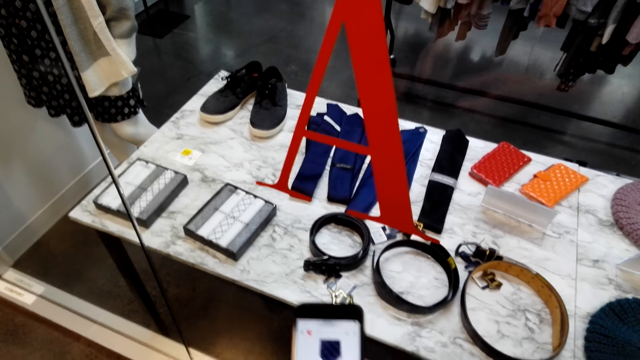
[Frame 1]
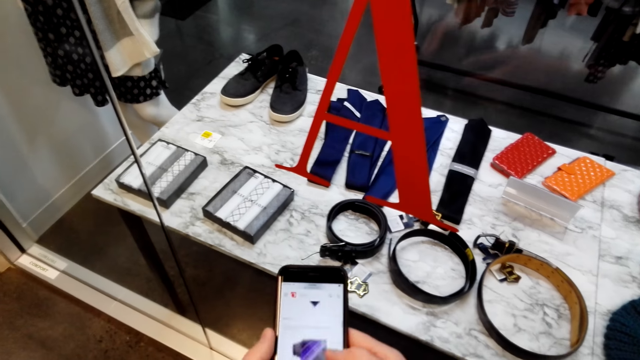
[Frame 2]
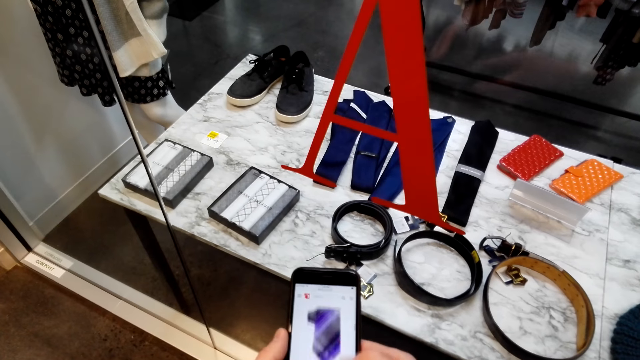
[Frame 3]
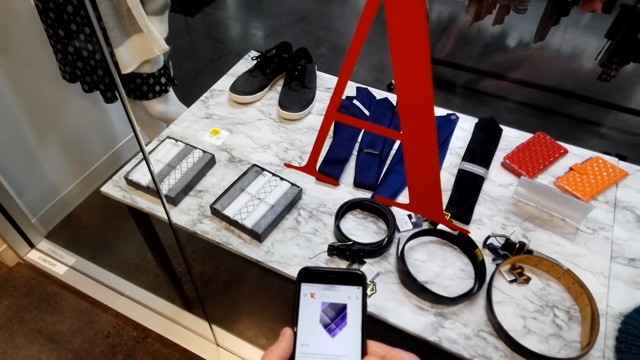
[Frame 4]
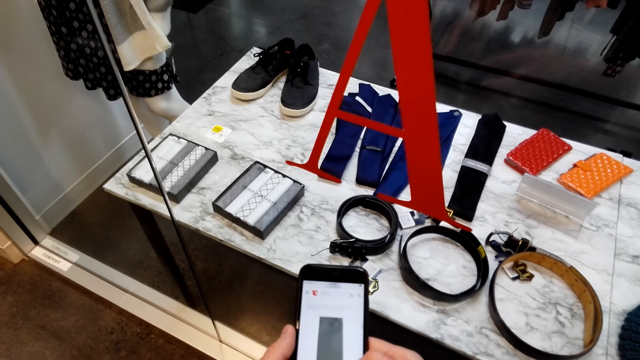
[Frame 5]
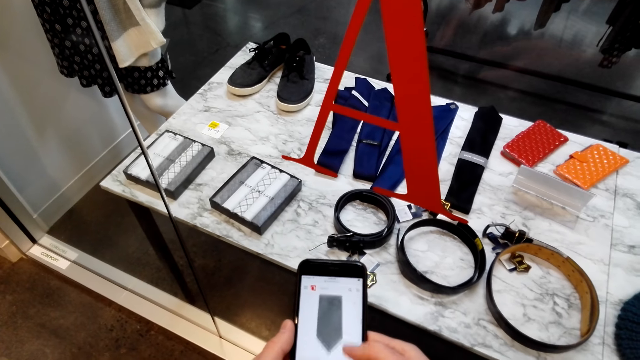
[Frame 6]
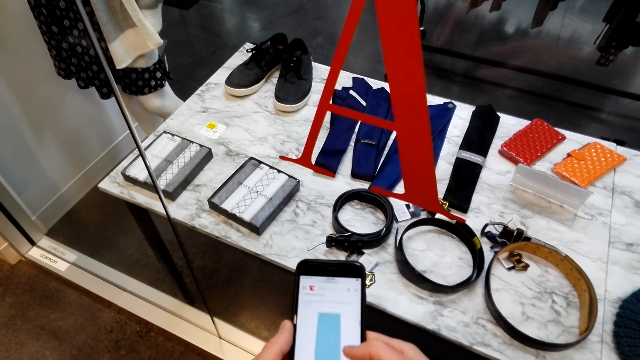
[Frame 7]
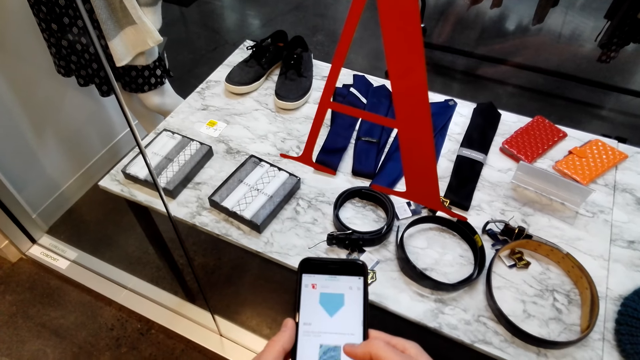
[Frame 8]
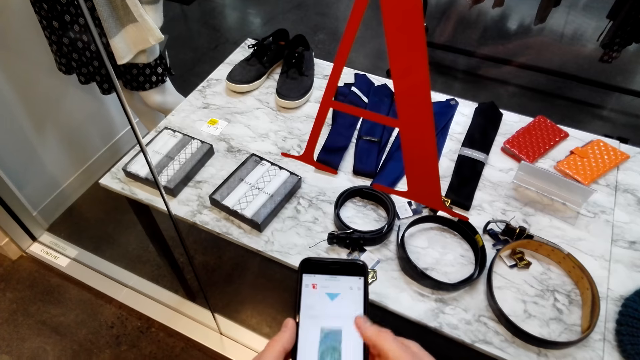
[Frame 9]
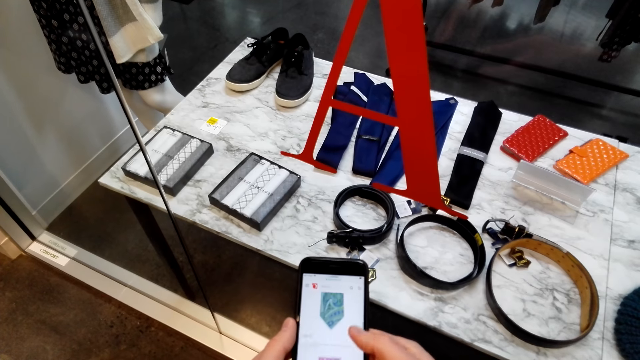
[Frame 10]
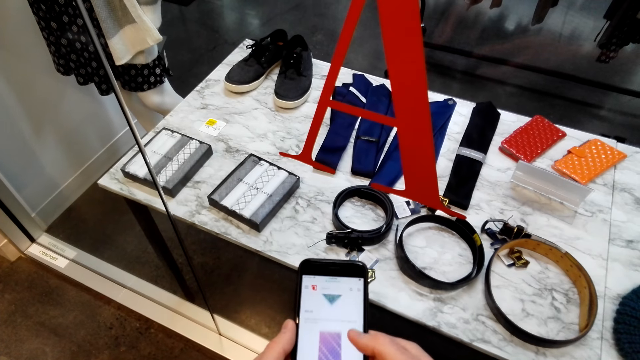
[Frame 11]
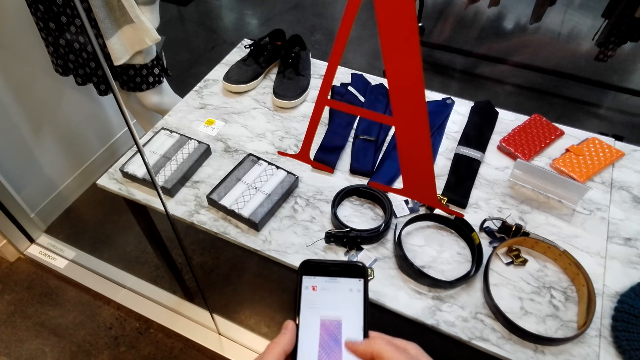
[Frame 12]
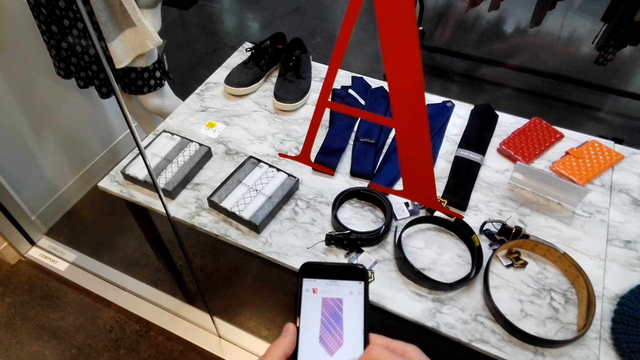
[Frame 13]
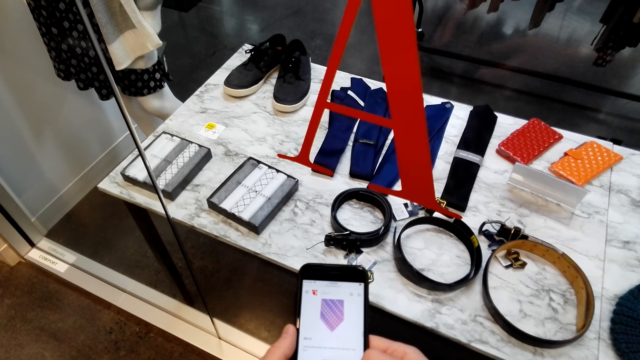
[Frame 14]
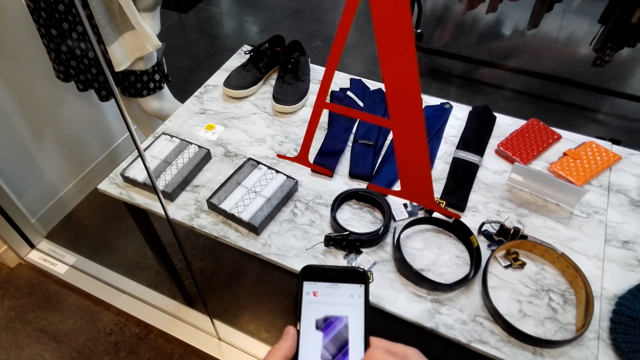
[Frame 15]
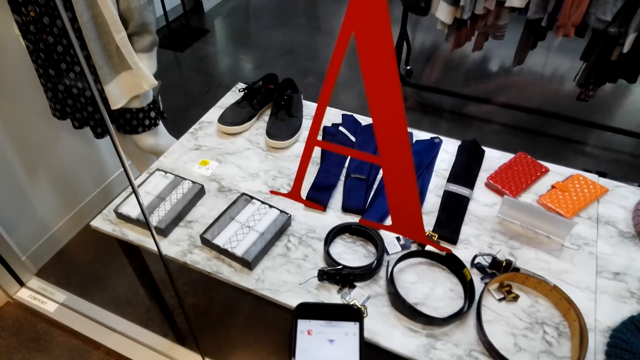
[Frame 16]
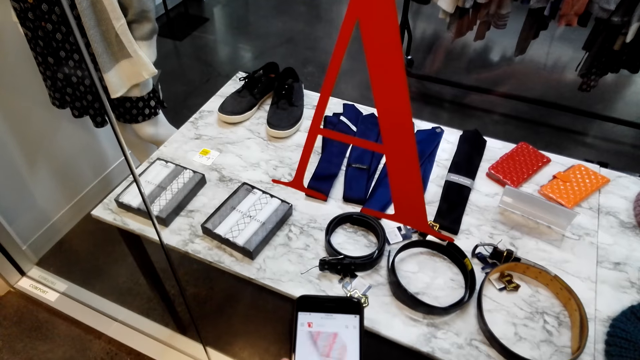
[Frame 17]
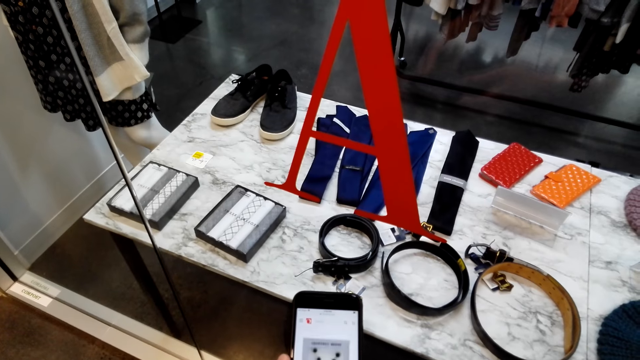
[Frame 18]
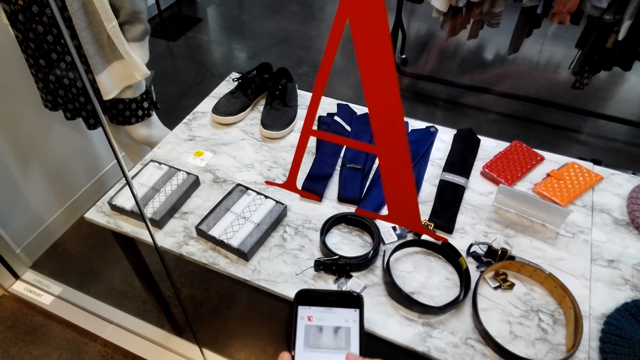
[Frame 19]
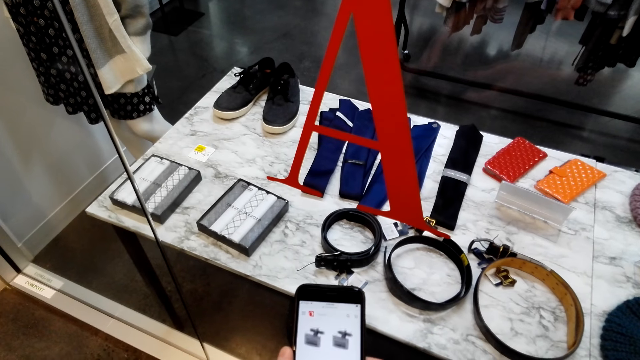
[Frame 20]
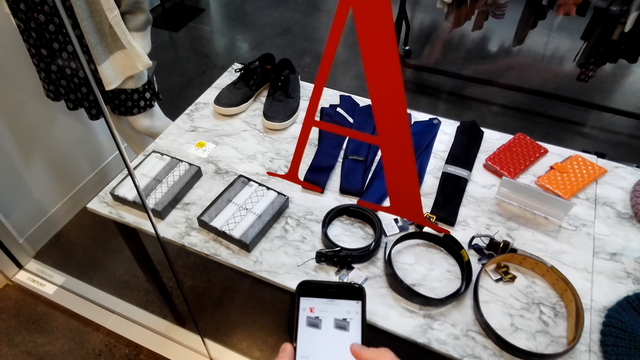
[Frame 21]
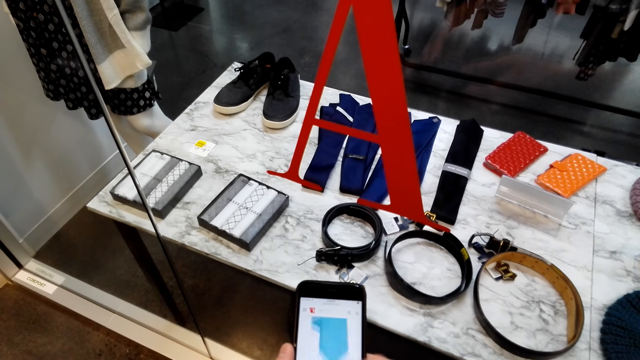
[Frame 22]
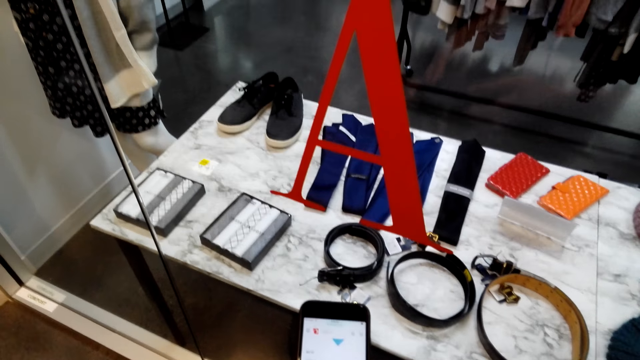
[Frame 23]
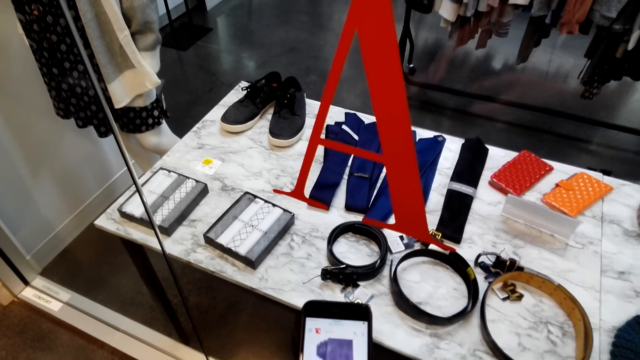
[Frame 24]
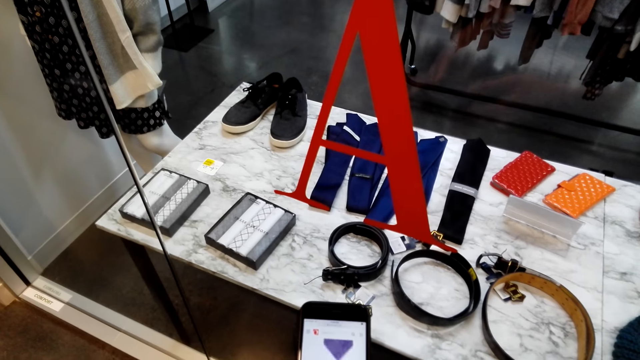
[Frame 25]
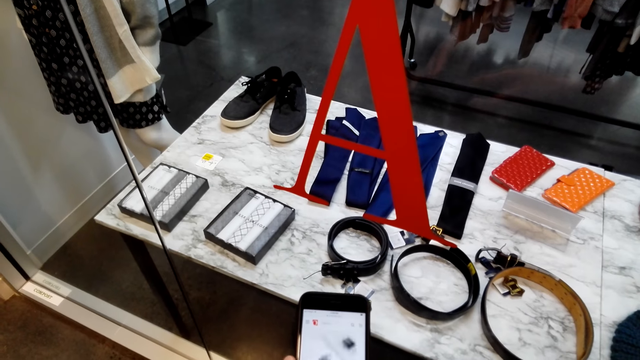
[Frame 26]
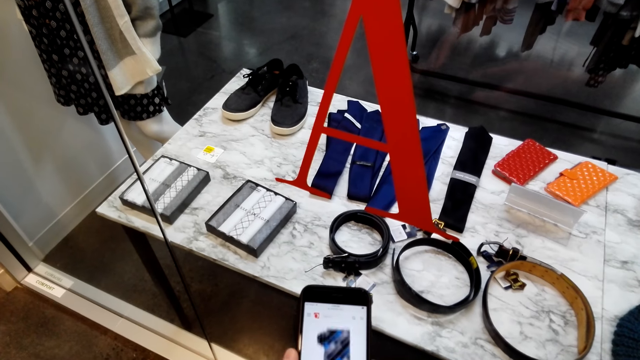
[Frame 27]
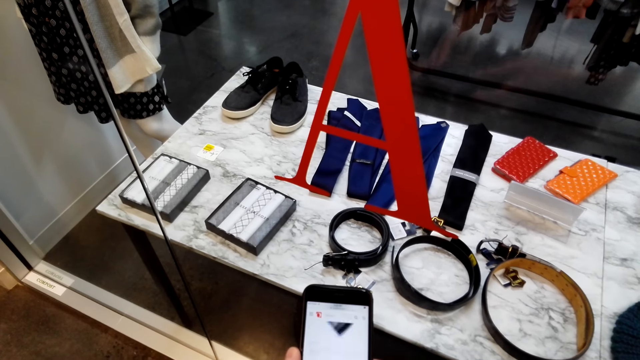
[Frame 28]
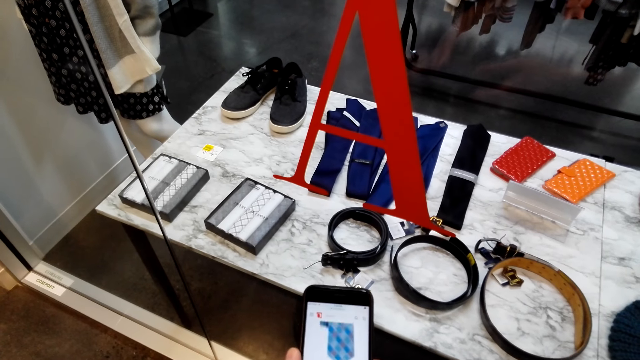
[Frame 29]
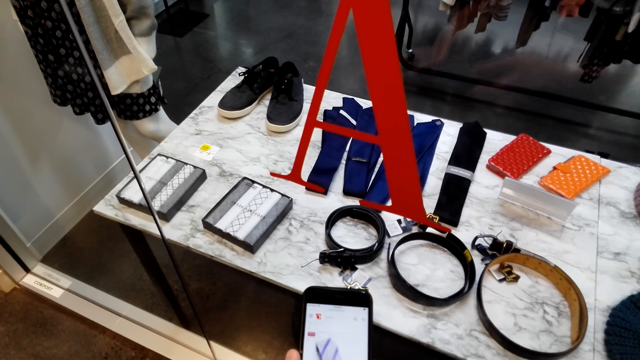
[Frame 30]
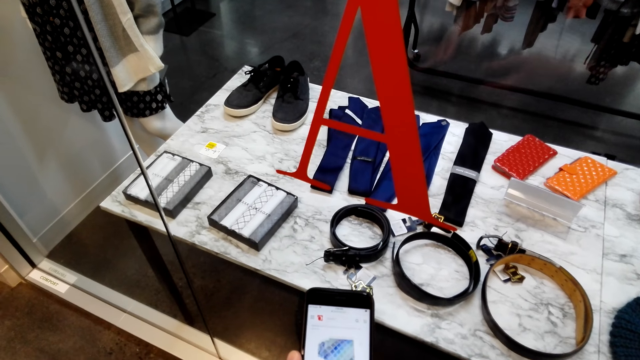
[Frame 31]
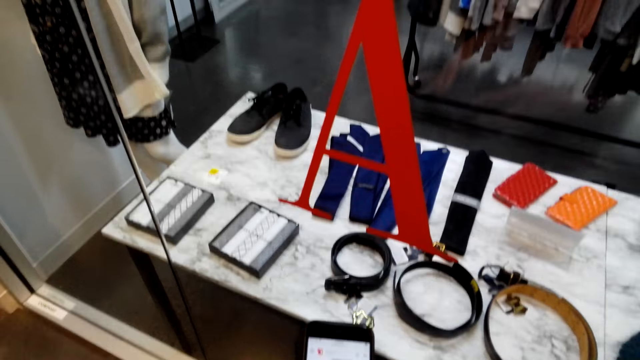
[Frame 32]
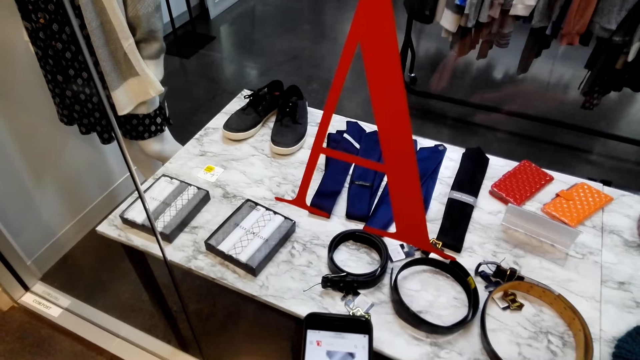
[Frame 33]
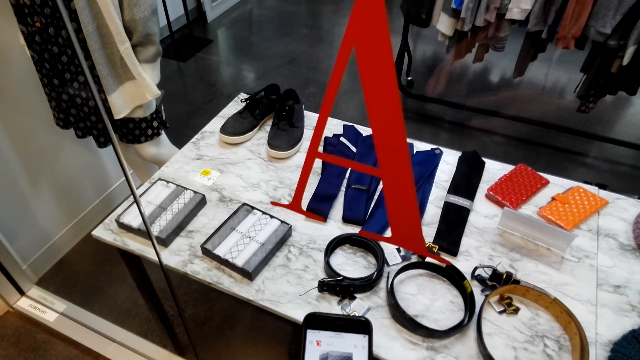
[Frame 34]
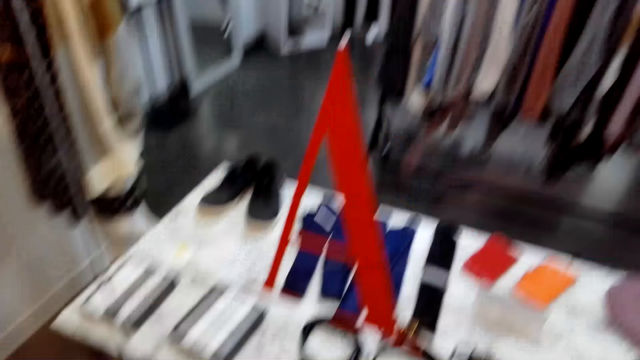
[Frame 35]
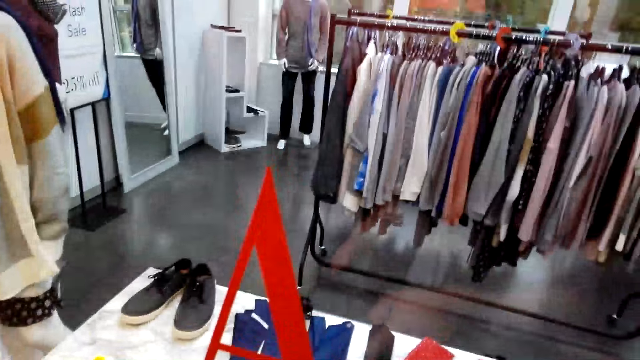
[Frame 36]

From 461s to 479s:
The camera wearer converses with a woman. They operate the phone. The woman converses with the camera wearer. The camera wearer converses with the woman. The woman converses with the camera wearer. The camera wearer converses with the woman. The woman converses with the camera wearer. The camera wearer converses with the woman.

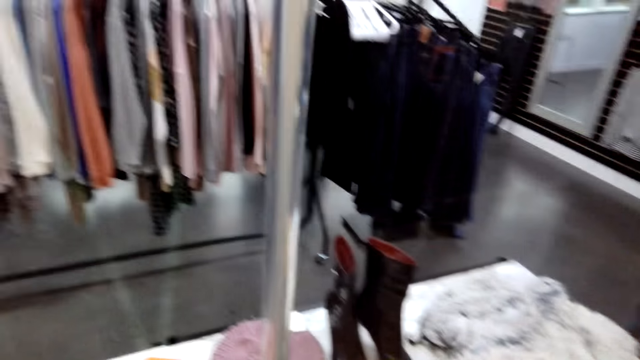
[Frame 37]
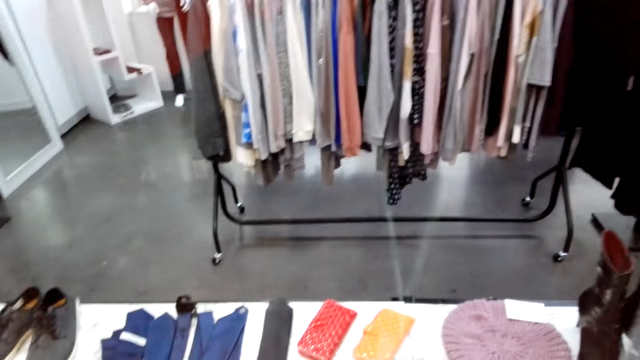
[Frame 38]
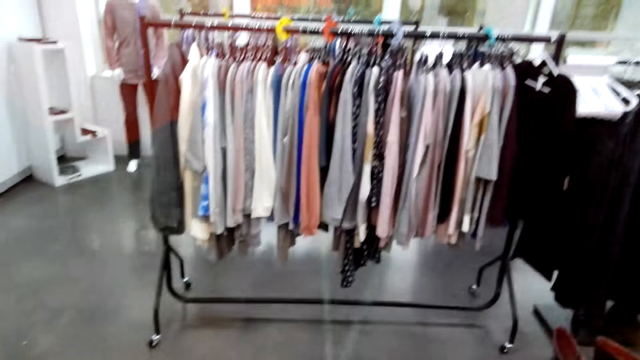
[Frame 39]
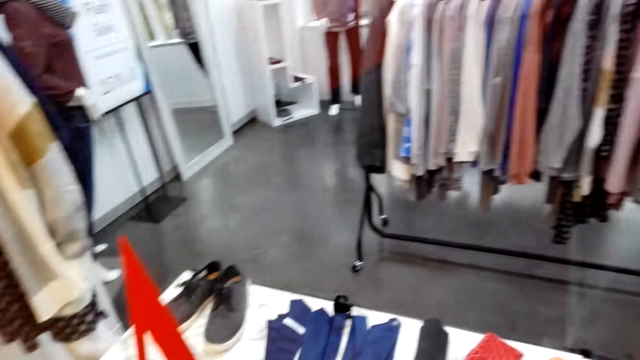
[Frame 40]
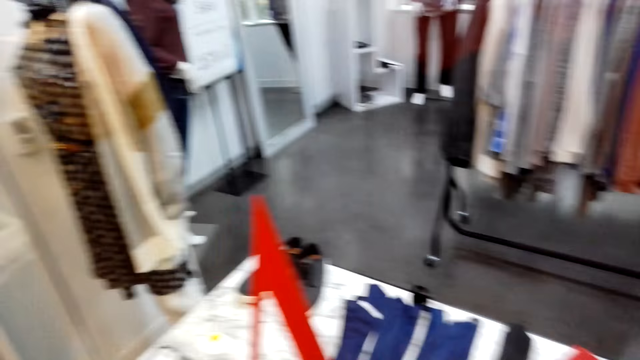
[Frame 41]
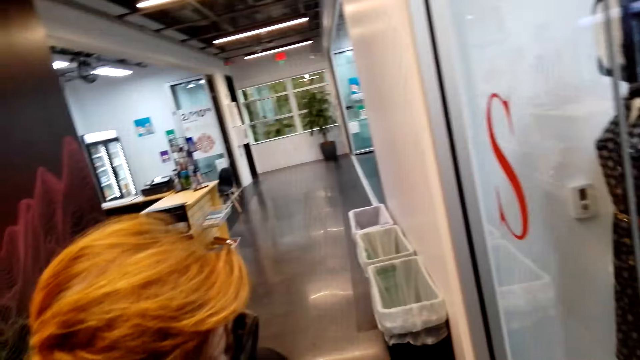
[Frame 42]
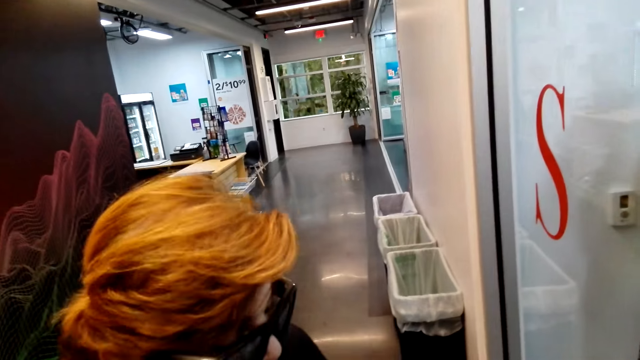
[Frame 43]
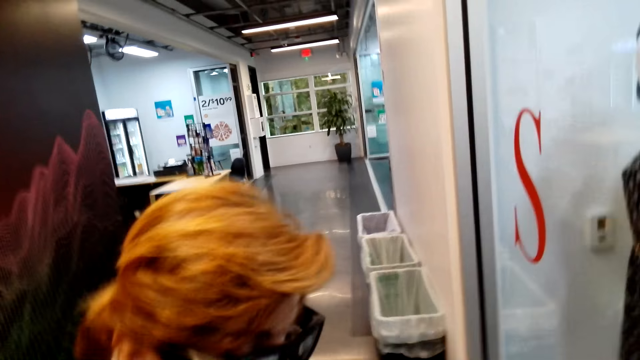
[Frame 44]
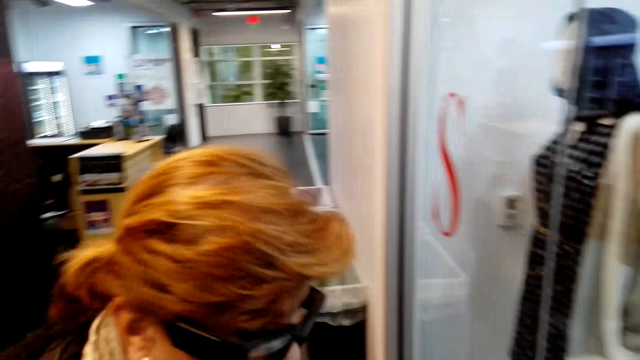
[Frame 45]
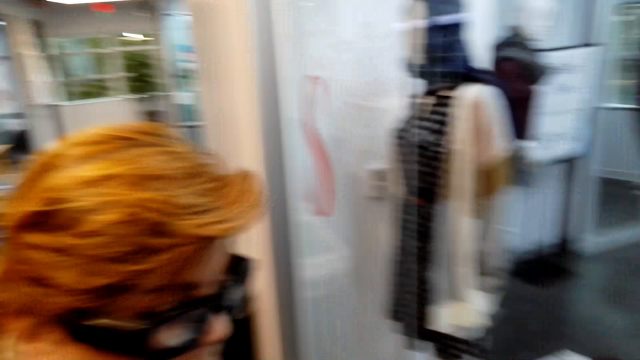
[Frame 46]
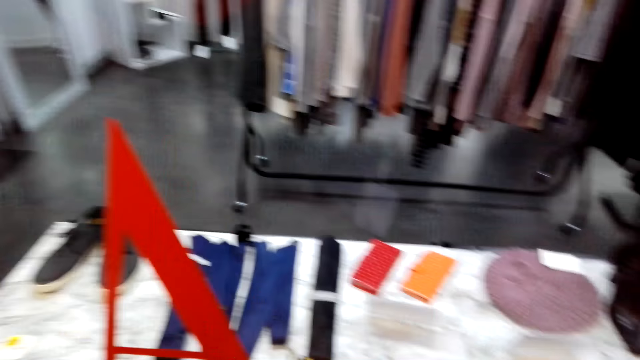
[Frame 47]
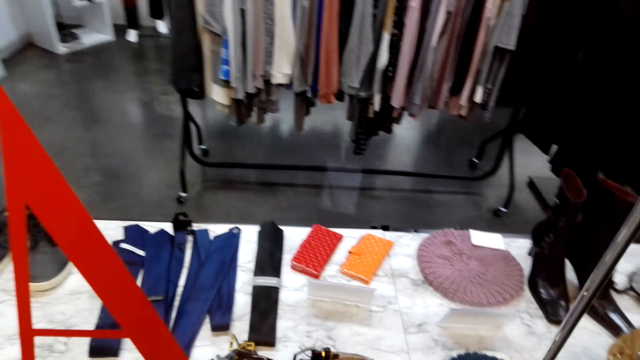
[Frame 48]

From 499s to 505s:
A woman converses with the camera wearer. The camera wearer looks at the woman. They converse with the woman. The woman converses with the camera wearer.
